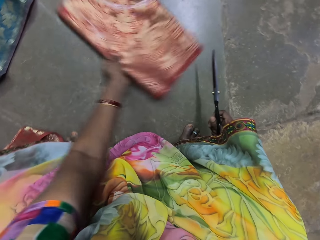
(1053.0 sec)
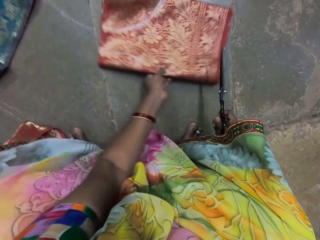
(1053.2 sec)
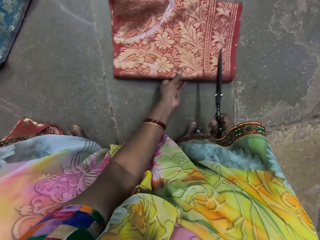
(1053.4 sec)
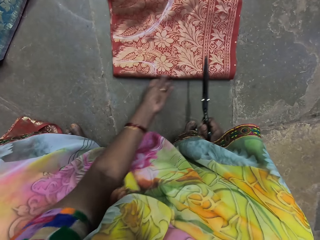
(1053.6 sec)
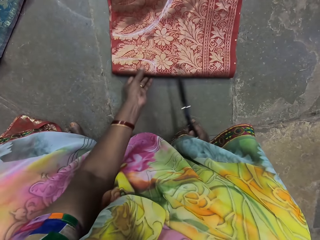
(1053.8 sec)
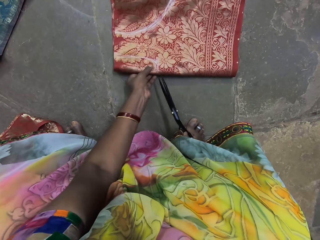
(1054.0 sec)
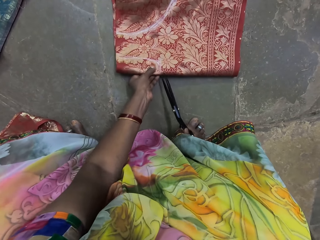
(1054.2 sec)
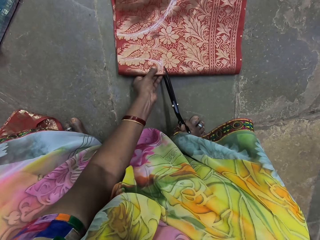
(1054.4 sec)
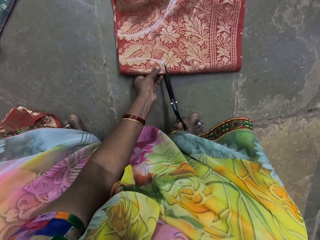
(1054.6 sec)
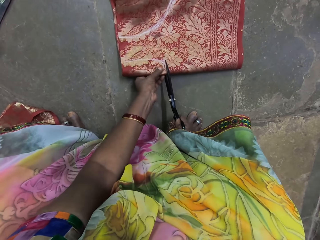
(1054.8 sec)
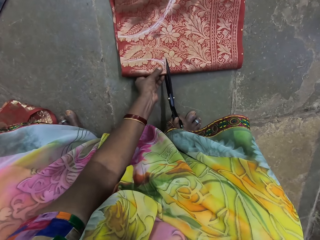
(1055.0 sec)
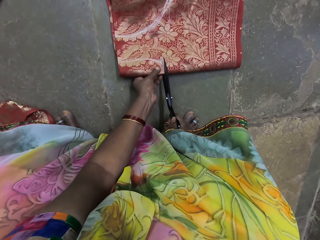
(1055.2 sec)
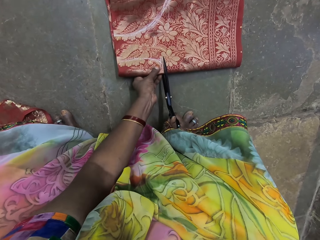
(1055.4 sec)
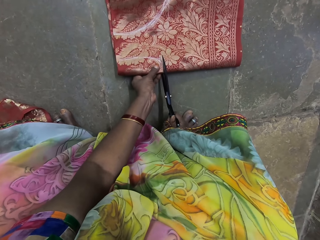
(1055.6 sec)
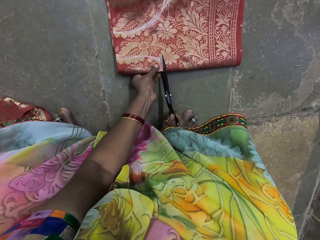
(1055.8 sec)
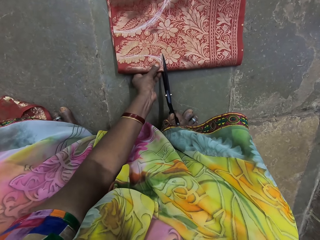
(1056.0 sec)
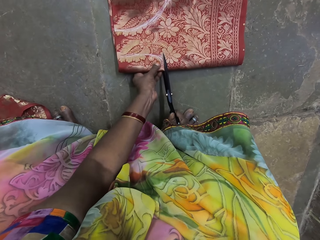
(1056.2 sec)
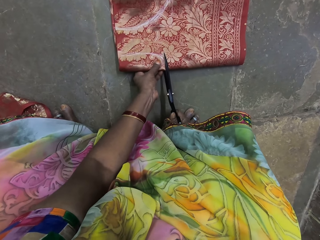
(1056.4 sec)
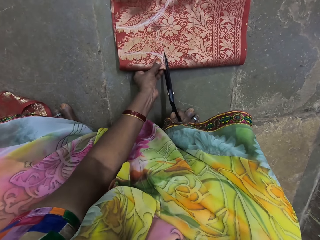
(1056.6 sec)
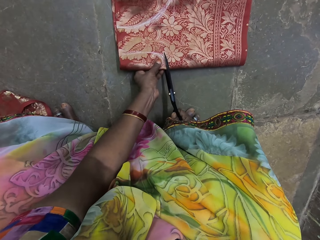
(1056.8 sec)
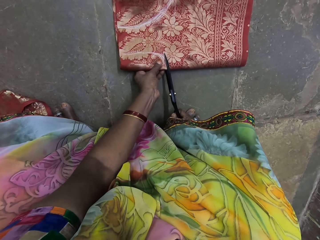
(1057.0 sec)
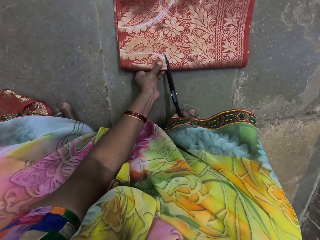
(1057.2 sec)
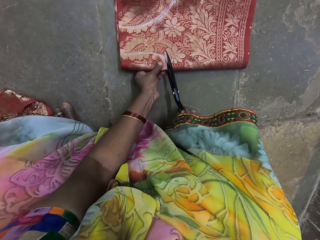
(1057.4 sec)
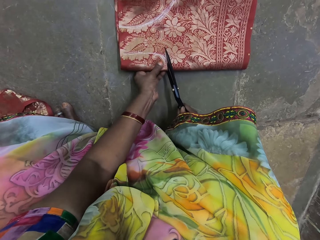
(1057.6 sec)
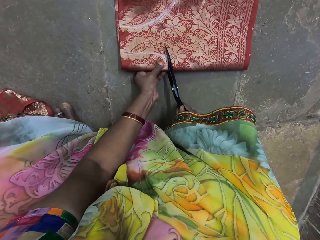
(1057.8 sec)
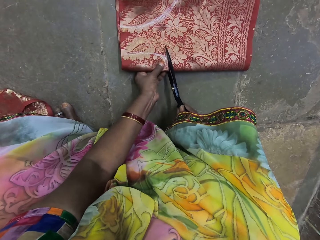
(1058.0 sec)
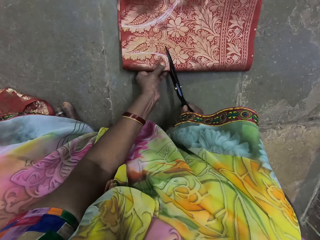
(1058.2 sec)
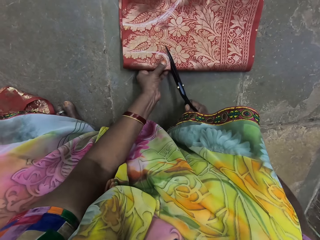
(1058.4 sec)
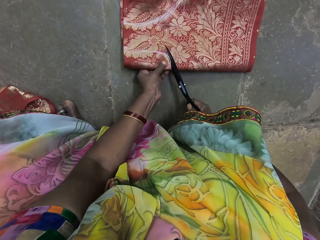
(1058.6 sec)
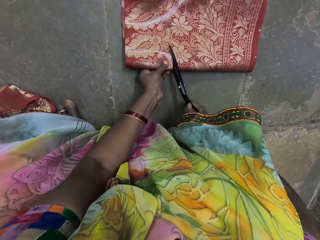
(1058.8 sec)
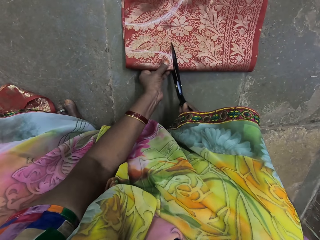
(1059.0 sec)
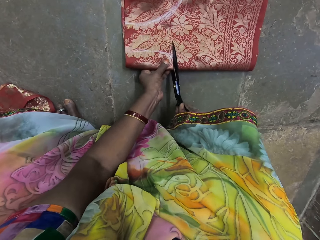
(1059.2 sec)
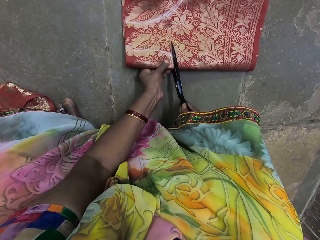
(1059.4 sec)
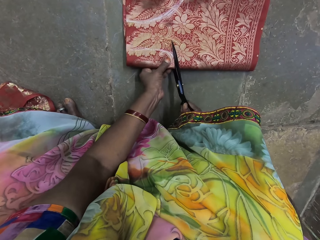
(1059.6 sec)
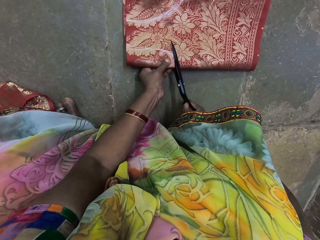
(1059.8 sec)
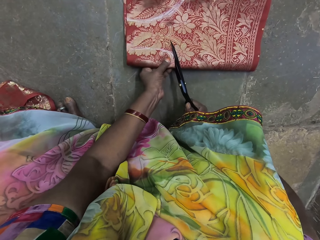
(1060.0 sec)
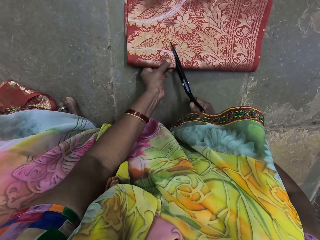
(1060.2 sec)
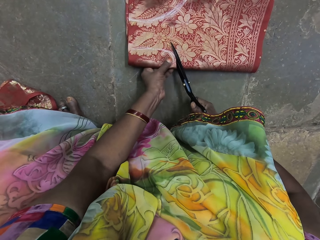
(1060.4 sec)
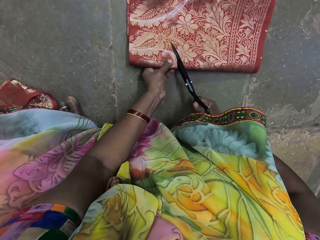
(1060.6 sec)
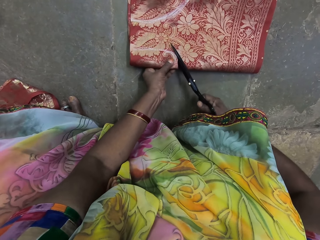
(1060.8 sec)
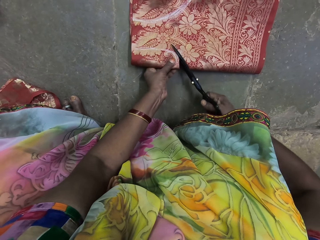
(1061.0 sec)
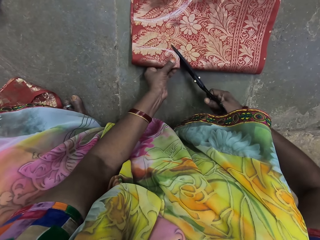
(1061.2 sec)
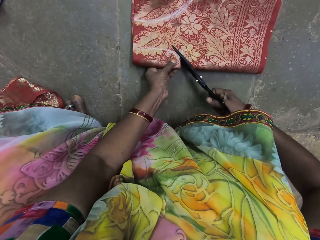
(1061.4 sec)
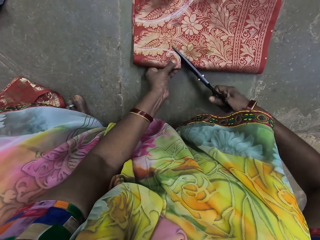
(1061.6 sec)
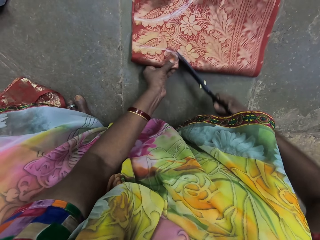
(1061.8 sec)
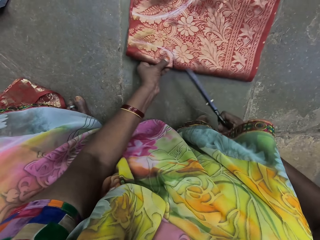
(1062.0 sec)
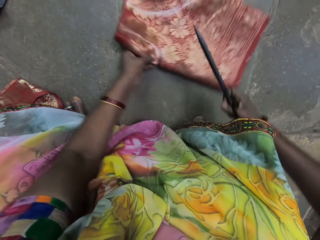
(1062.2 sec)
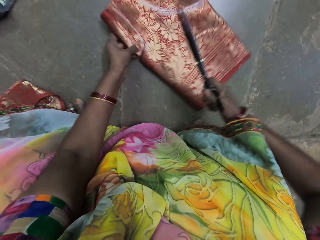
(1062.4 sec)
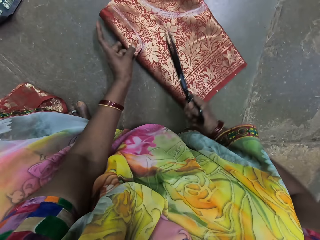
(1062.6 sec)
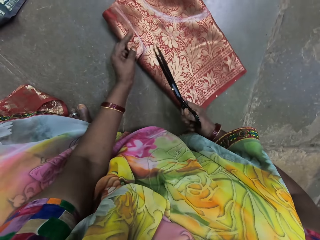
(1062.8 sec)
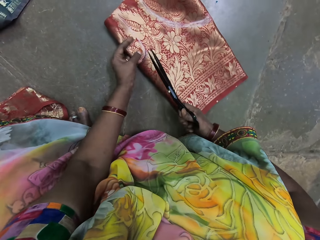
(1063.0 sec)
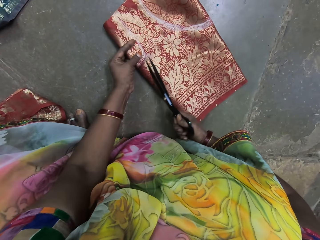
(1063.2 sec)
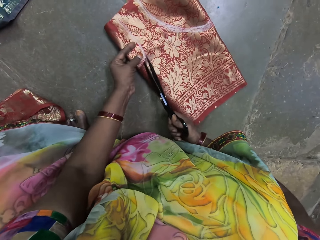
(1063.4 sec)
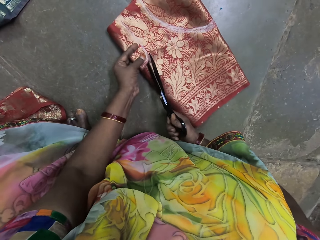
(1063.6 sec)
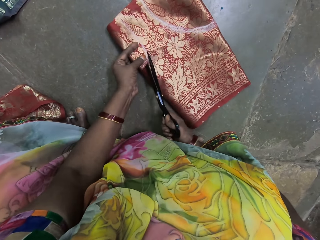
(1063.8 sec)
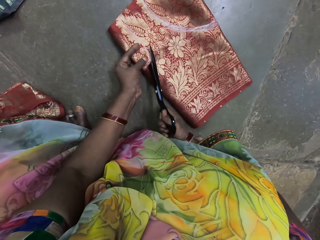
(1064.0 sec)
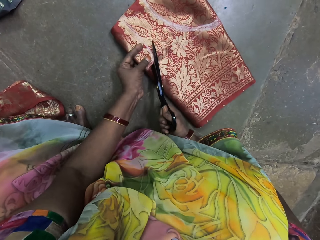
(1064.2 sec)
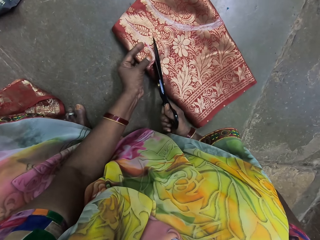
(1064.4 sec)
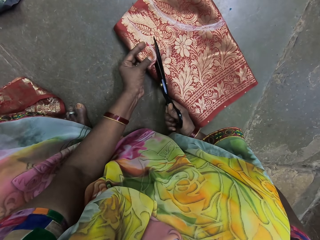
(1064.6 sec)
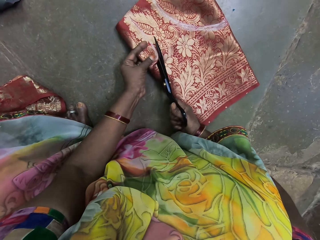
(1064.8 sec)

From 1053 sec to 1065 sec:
The camera wearer cuts the fabric in her left hand with the pair of scissors in her right hand.

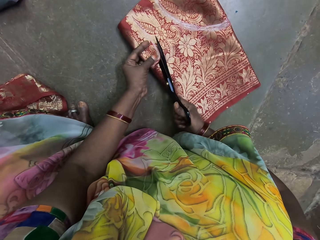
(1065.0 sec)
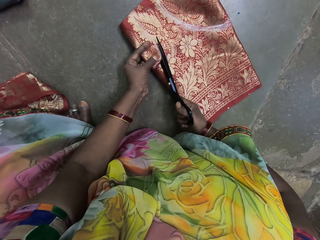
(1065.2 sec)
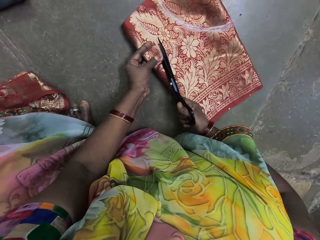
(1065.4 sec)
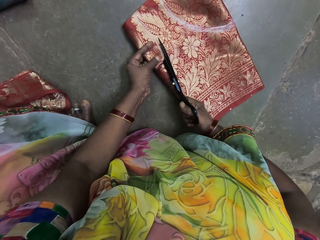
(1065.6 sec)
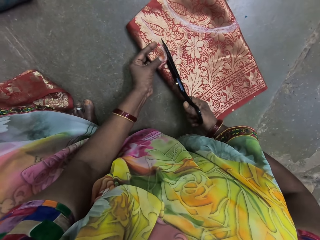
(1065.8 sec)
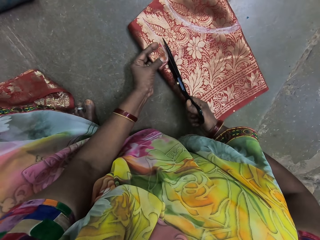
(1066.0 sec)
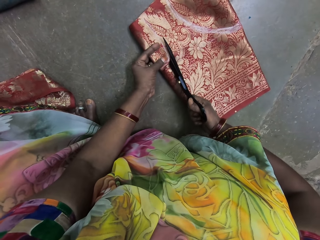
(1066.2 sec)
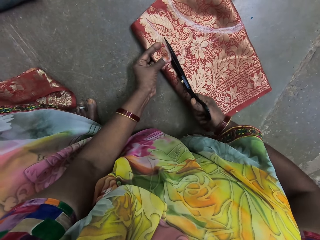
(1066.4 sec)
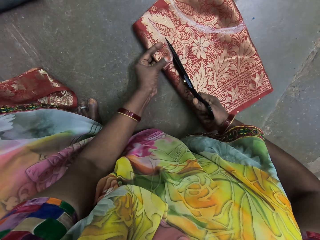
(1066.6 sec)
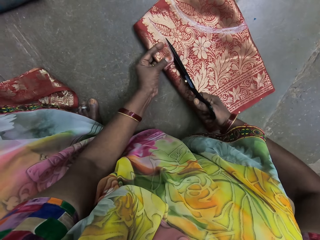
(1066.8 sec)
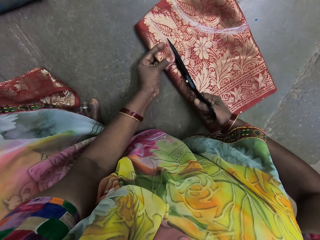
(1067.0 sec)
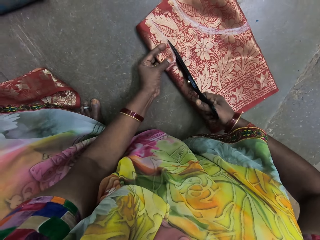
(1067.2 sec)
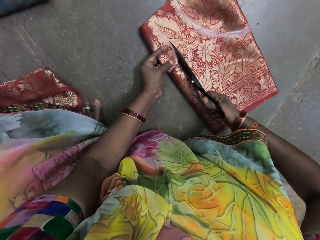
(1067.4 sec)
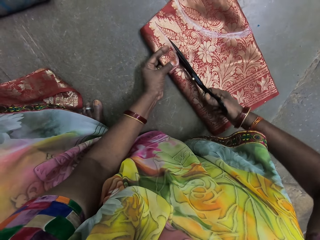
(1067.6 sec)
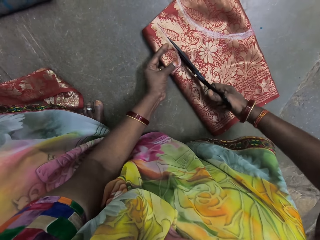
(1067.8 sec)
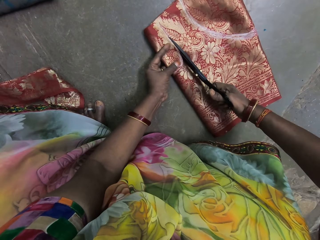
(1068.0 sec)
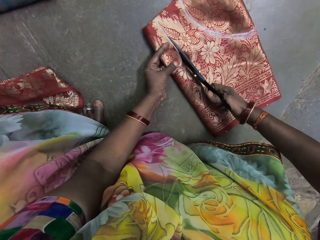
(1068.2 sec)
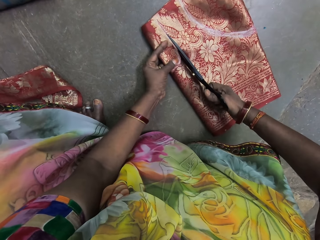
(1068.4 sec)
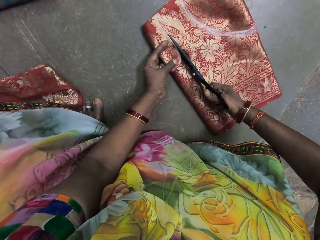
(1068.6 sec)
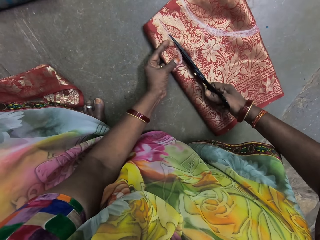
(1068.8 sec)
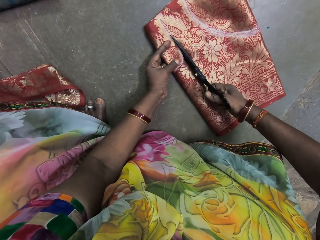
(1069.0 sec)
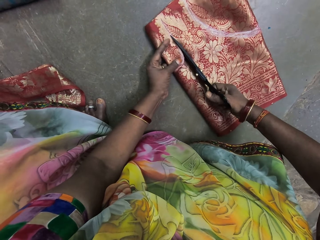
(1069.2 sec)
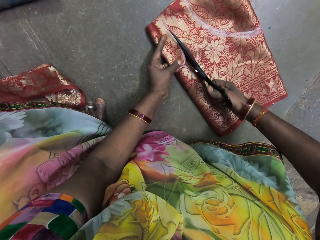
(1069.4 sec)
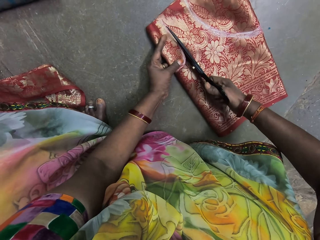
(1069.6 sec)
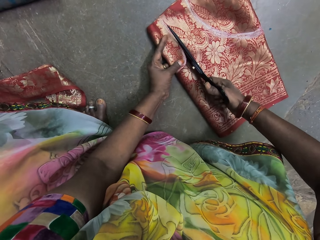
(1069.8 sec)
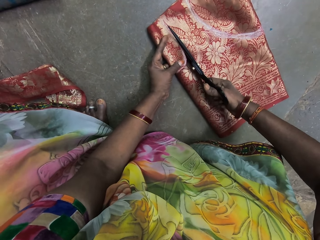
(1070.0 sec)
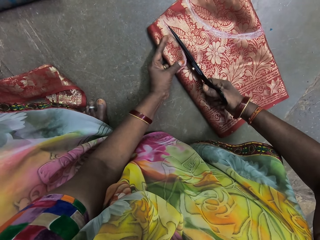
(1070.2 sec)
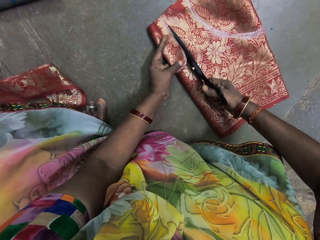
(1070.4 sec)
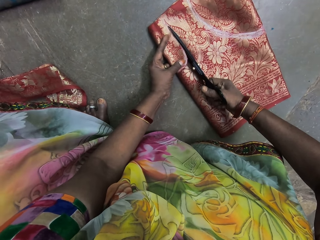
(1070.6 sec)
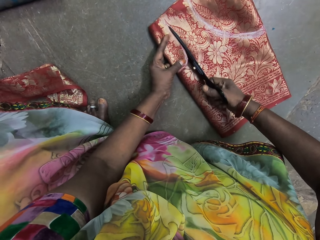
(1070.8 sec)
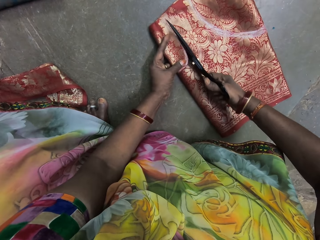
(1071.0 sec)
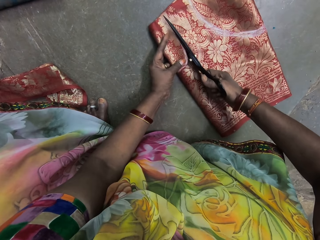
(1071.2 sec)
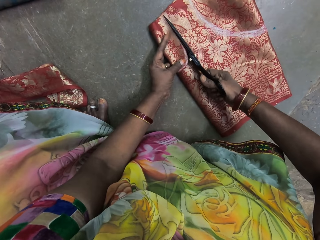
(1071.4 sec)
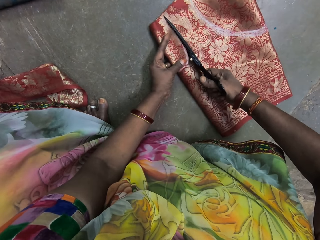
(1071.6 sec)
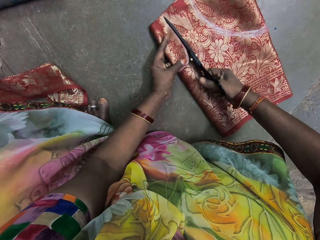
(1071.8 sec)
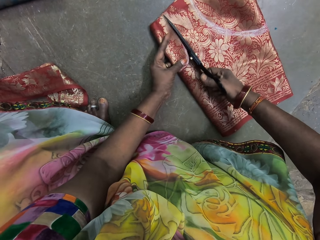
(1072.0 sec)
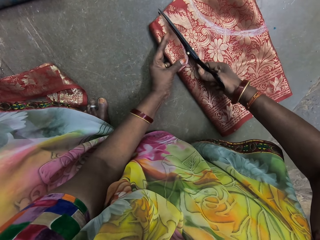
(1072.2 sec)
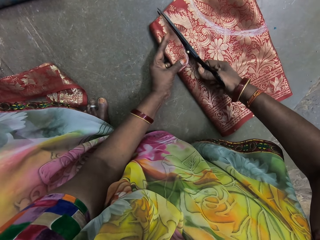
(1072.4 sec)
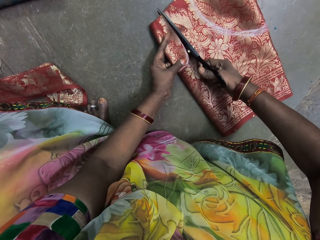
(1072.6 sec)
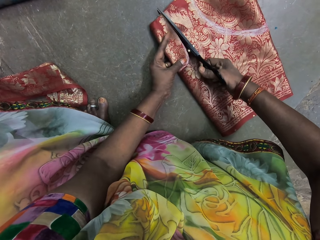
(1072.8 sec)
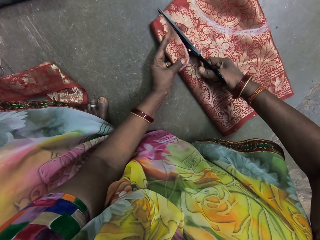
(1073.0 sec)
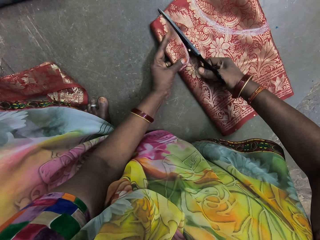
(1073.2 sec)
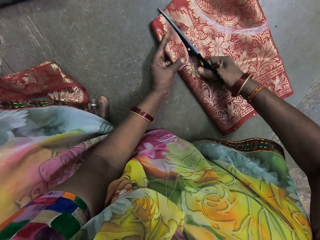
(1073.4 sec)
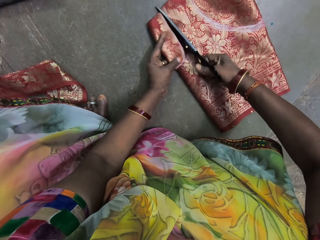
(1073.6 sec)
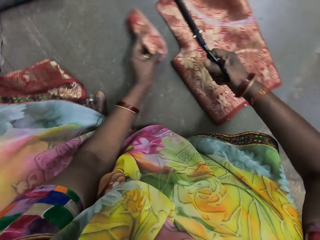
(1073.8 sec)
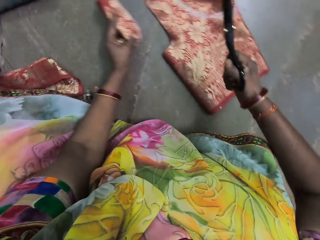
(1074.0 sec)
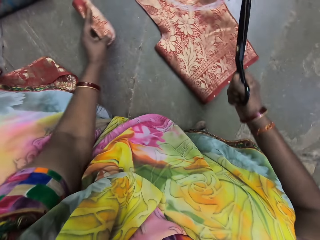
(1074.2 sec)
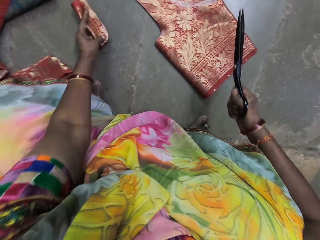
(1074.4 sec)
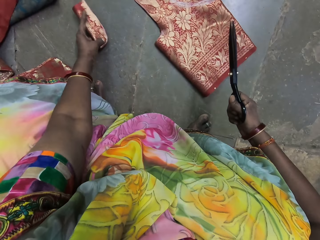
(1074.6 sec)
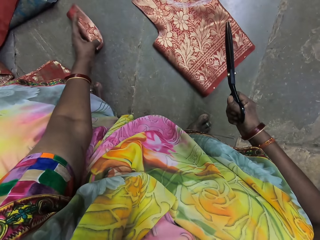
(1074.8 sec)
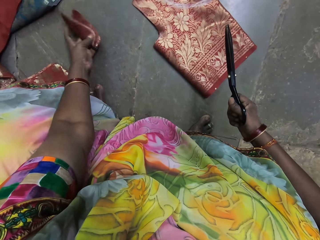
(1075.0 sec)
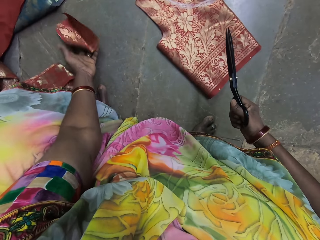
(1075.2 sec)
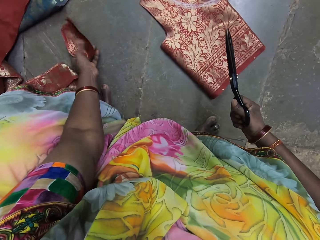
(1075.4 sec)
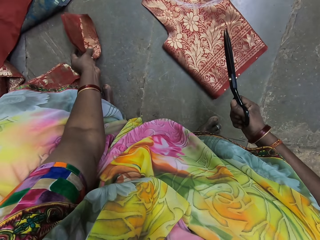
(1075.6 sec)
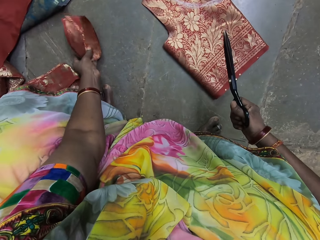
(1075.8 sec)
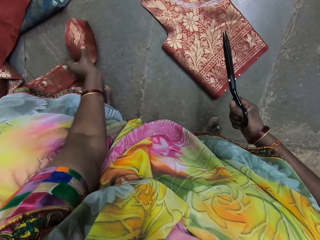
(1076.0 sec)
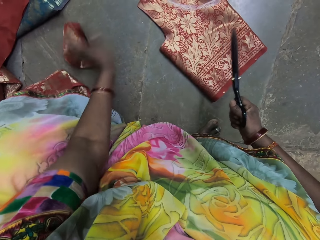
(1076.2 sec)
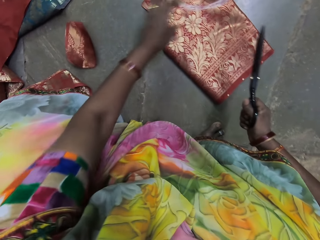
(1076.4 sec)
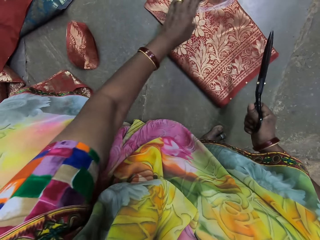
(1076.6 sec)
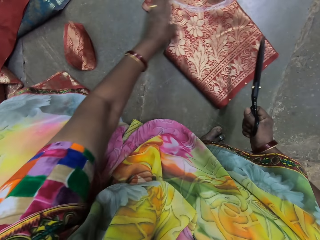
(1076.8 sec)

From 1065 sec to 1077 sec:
The camera wearer drops the fabric on the floor with her left hand.
